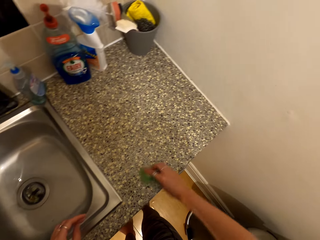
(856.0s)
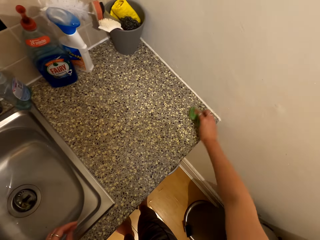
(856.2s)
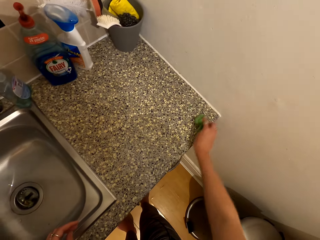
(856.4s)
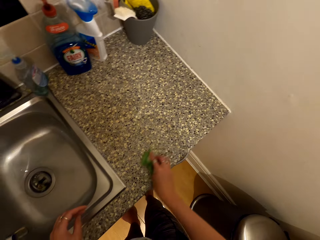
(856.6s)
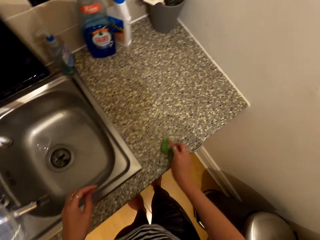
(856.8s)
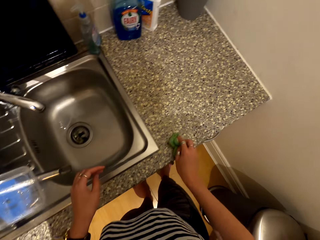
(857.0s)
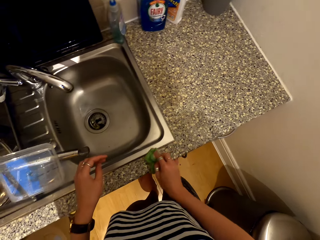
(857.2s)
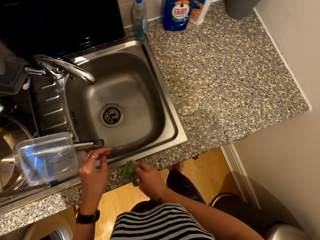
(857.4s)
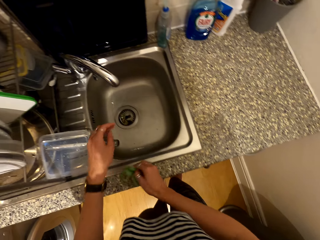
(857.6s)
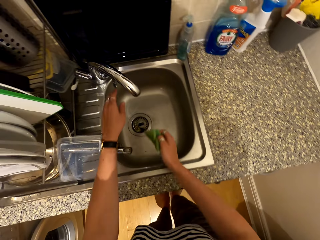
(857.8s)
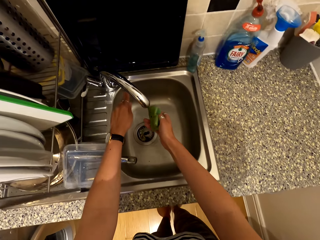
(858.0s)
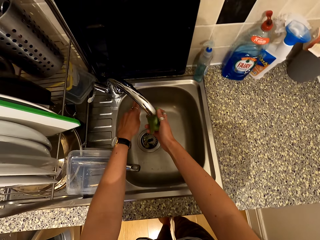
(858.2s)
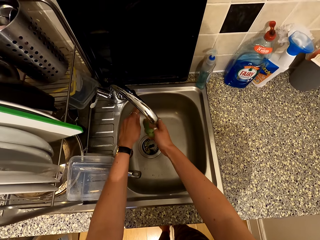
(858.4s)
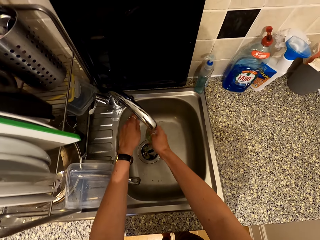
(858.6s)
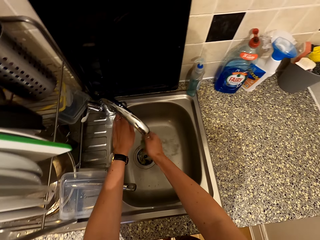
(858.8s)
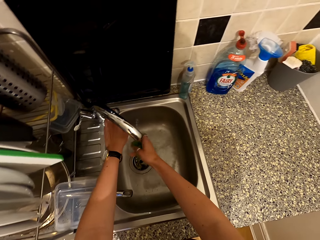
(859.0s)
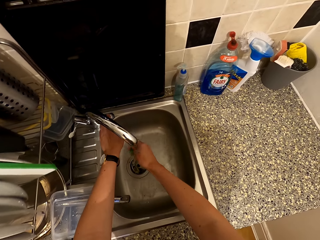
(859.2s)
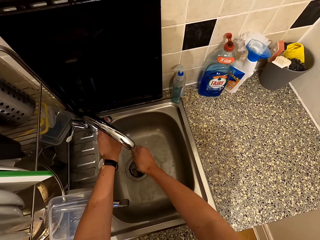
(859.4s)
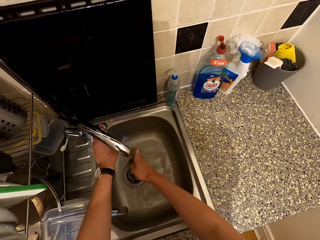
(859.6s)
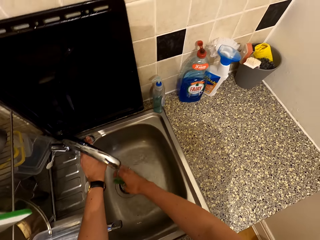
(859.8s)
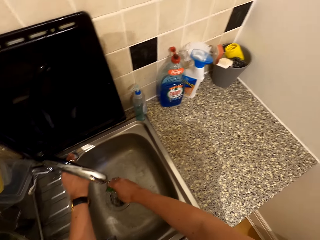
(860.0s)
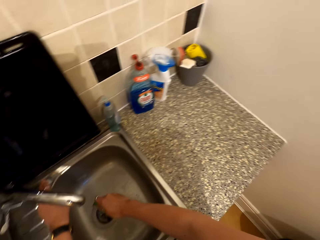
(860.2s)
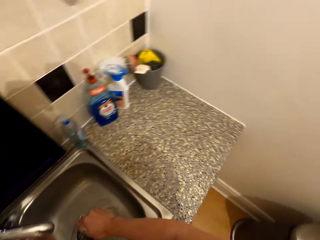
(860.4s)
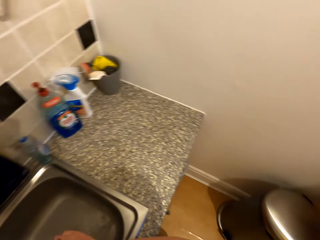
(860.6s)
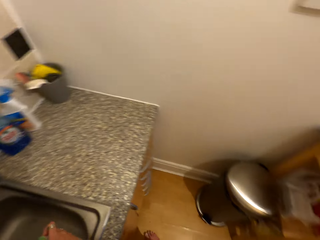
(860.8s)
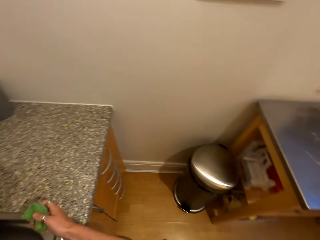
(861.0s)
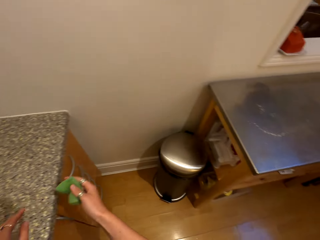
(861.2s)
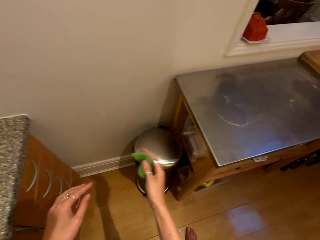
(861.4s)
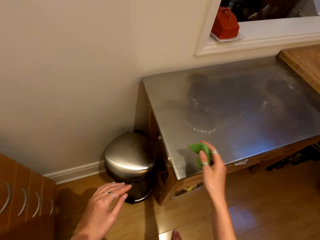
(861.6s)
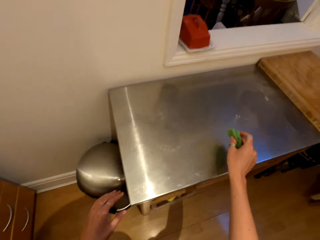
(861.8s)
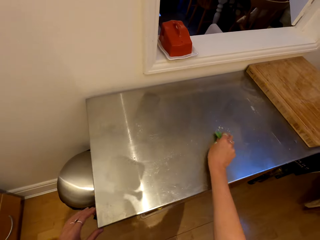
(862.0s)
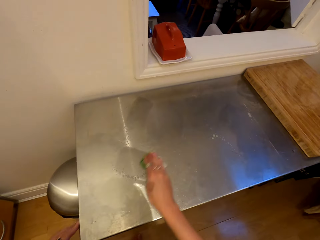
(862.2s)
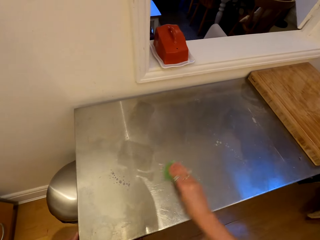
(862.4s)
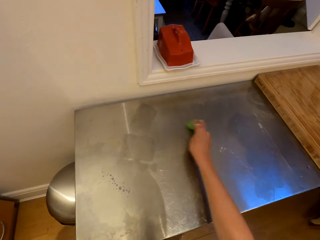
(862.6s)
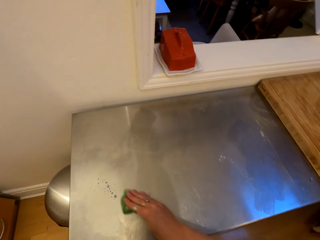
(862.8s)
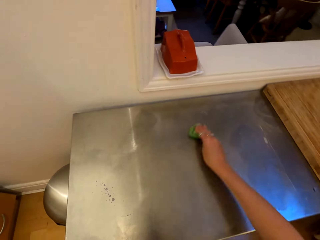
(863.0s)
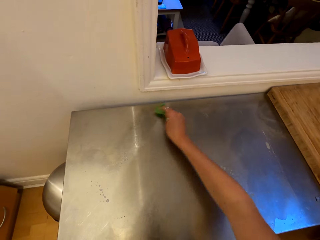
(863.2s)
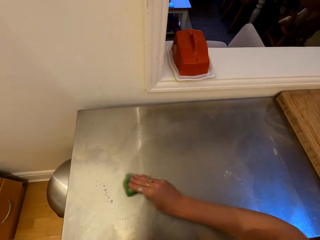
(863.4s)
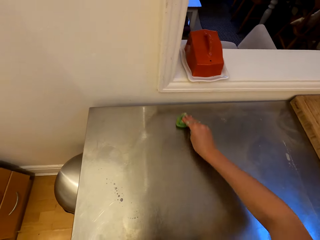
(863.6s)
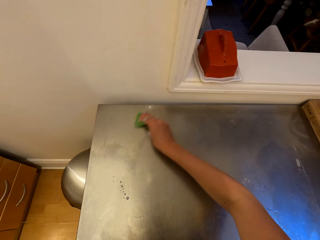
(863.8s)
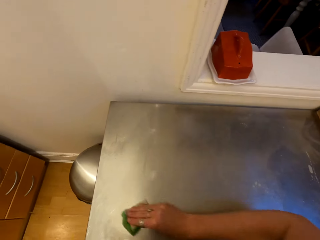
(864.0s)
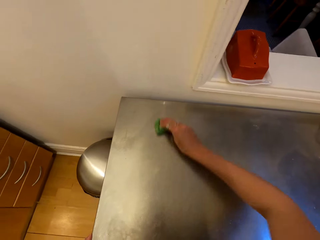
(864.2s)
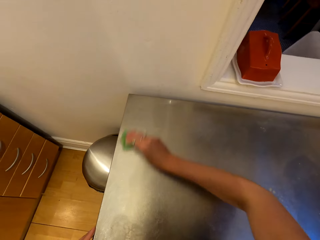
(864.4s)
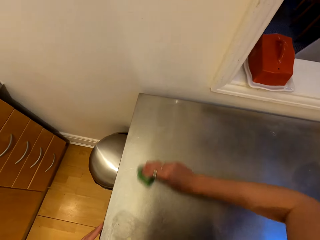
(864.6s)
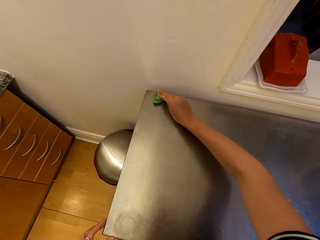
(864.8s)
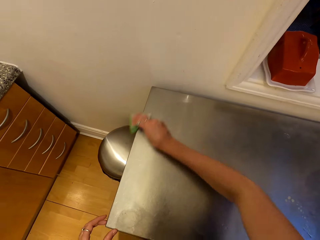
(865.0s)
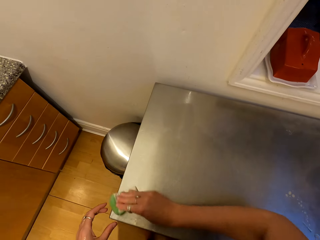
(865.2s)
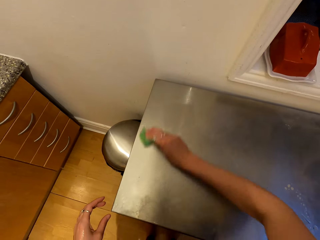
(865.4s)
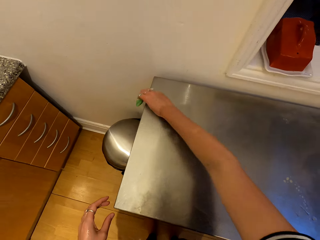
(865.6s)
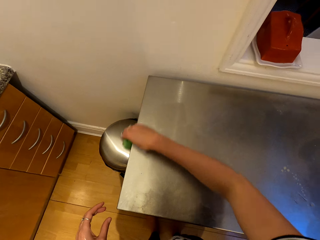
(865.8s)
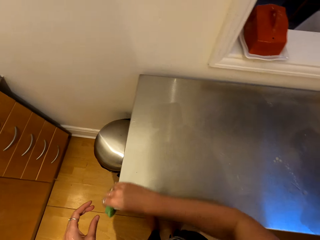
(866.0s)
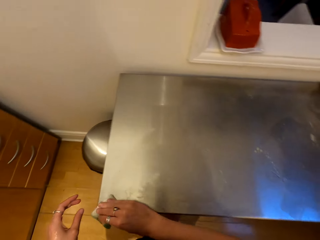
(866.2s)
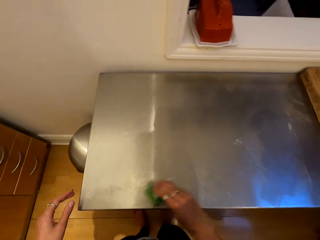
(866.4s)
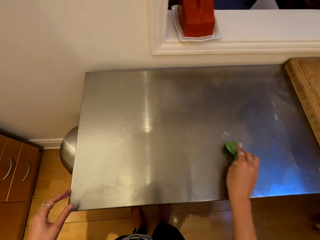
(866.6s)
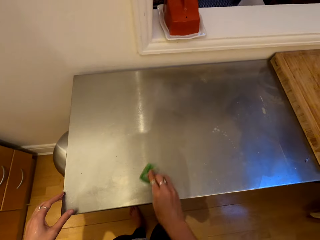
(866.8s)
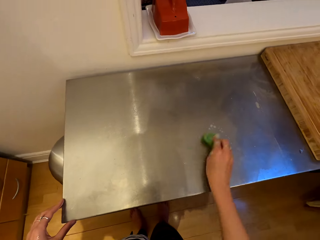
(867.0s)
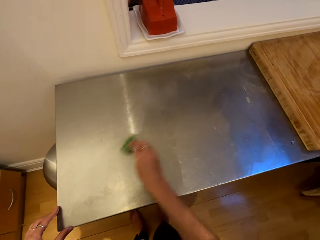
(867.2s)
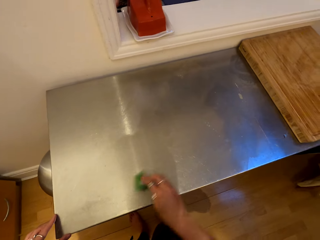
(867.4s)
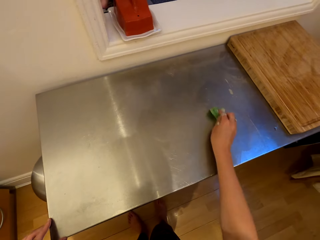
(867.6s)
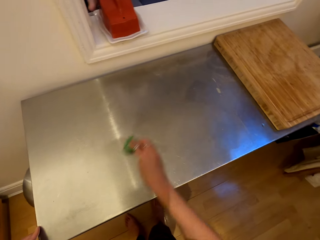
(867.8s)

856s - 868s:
The camera wearer opens a sink tap. They put water in the cleaning sponge. They rinse the cleaning sponge in the sink. They close the sink tap. They wipe a surface in the kitchen with the cleaning sponge.

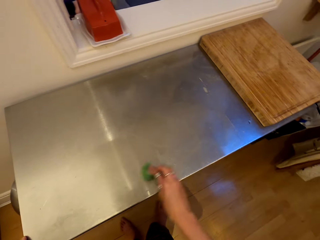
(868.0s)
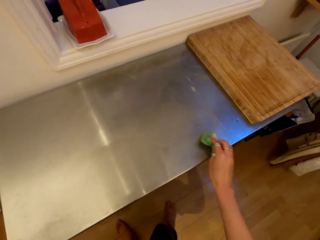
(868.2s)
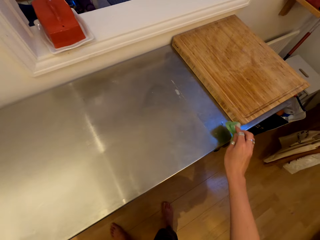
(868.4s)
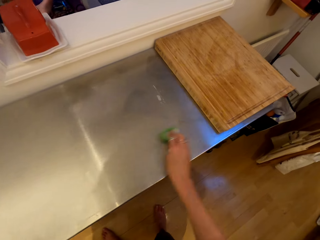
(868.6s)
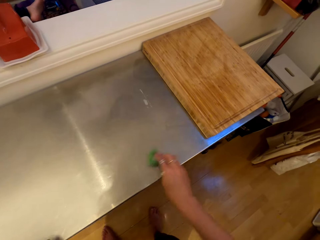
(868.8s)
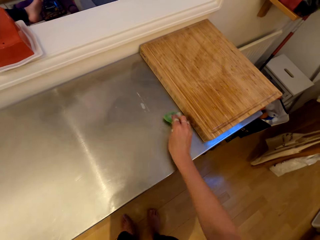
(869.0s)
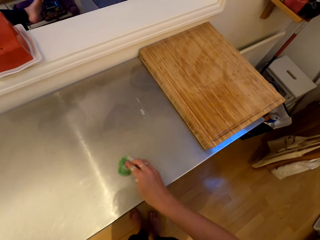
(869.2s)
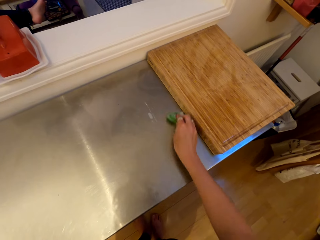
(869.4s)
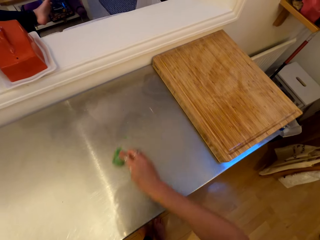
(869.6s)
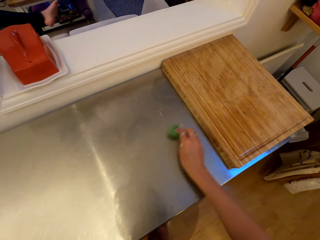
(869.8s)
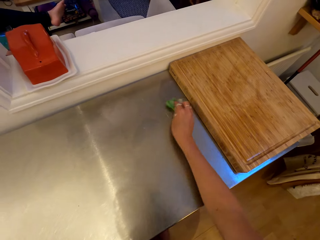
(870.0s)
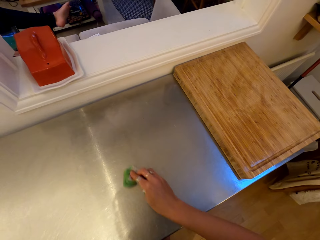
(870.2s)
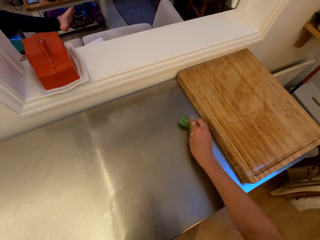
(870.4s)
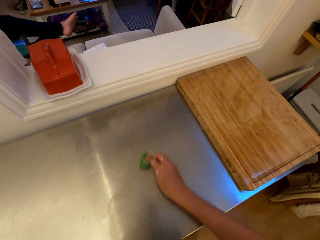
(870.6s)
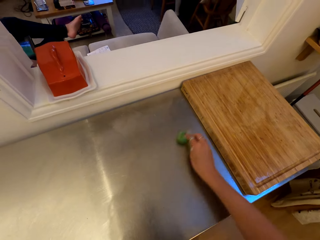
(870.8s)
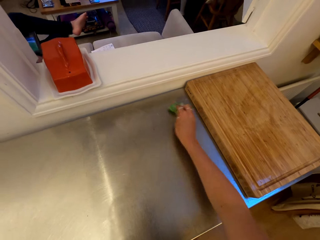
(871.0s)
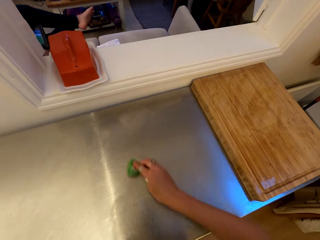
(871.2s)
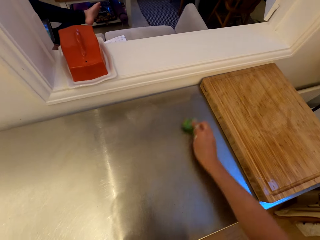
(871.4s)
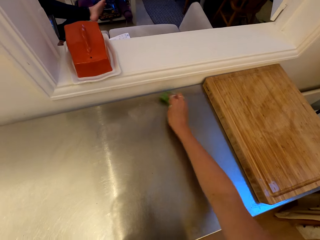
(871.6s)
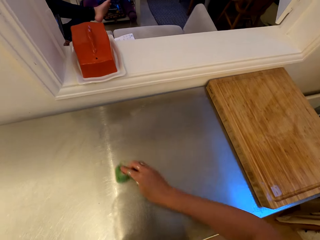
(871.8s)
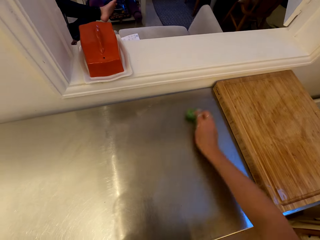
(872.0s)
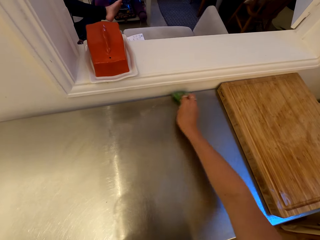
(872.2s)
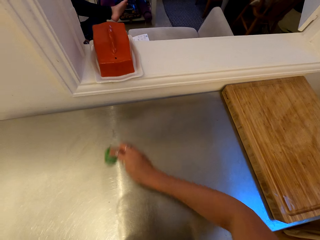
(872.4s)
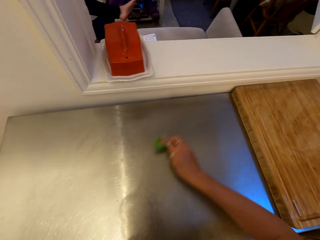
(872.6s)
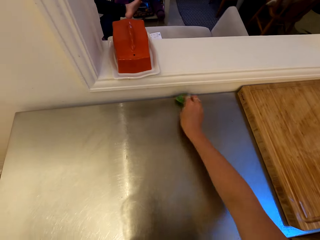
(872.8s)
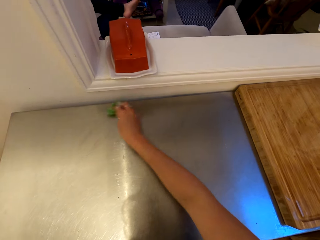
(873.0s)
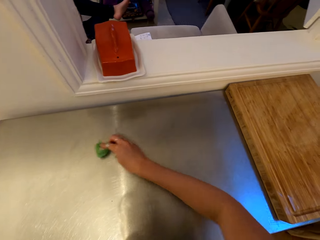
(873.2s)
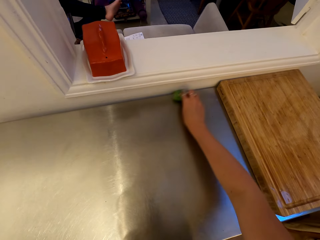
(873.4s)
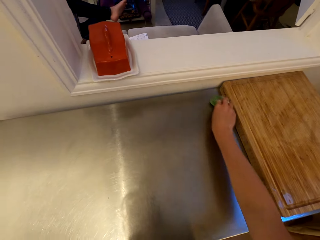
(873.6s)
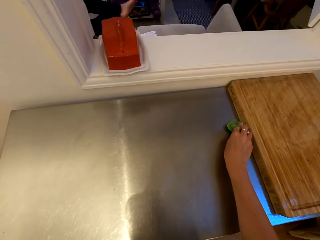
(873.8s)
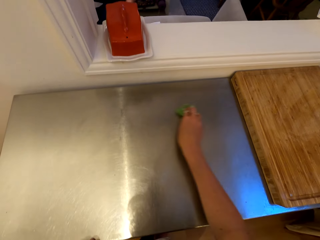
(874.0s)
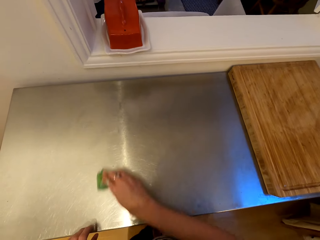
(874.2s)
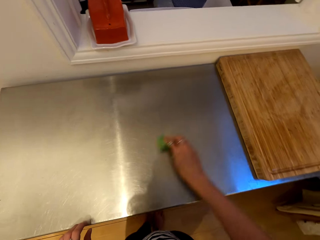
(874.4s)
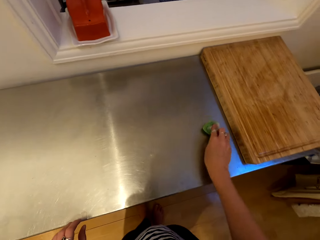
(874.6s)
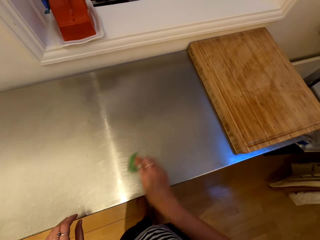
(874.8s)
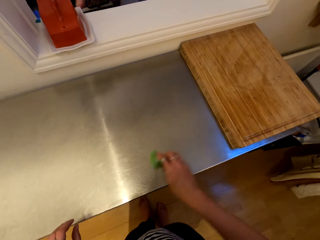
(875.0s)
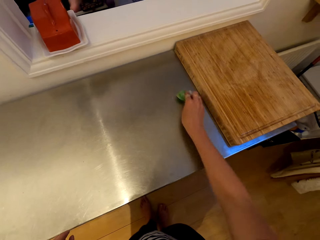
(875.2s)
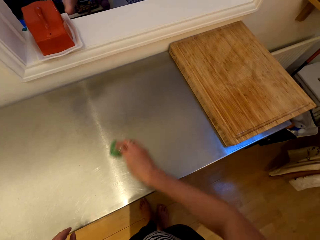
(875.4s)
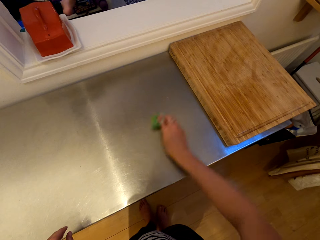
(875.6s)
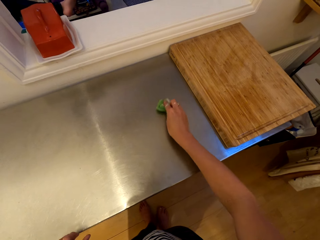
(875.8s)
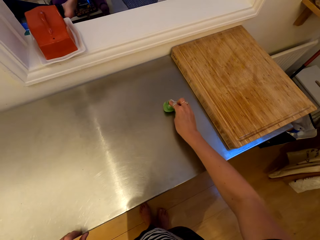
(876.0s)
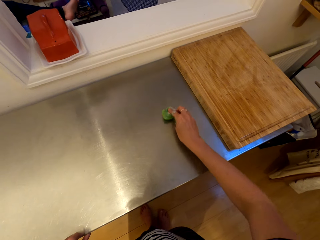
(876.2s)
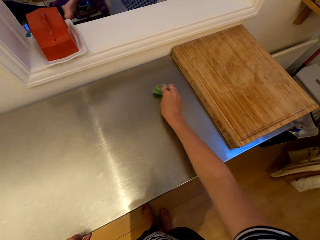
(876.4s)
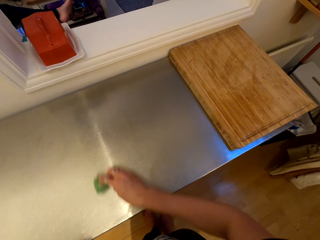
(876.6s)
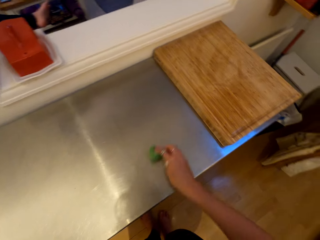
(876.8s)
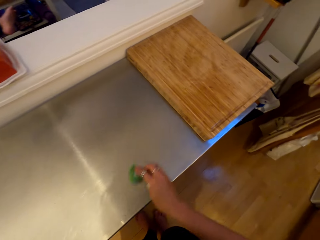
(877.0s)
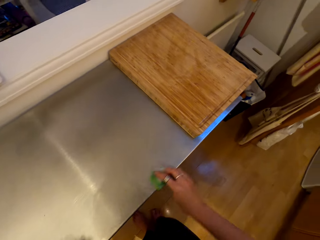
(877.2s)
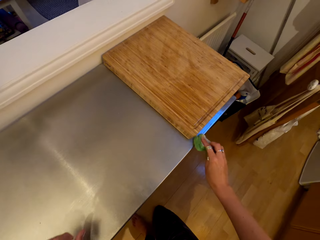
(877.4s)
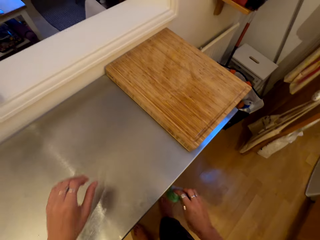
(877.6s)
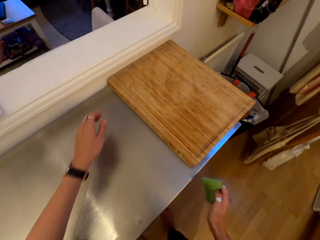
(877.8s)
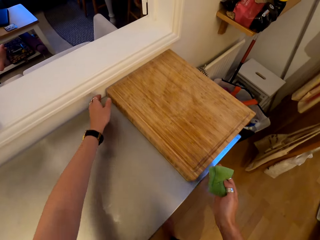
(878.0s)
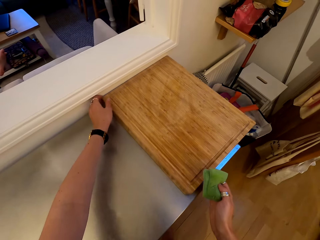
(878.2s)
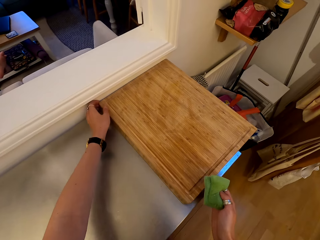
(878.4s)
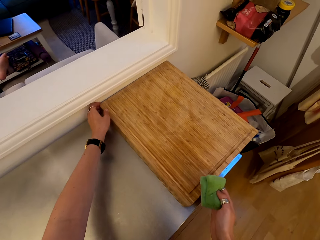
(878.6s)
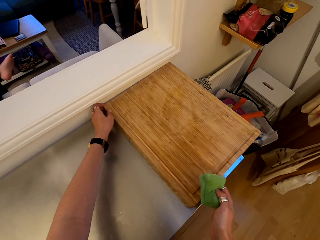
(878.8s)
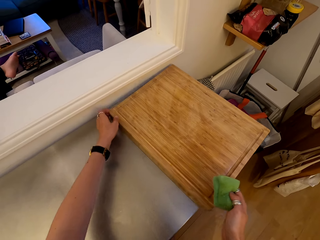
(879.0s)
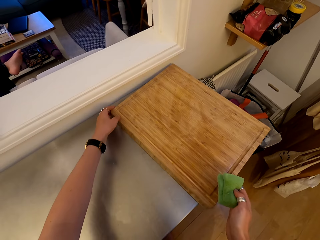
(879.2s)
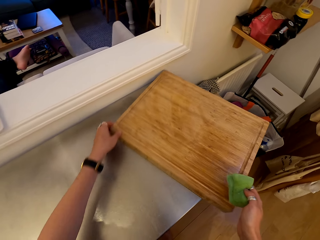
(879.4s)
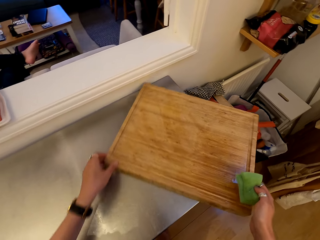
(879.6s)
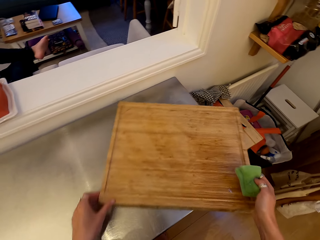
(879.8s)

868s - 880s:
The camera wearer adjusts a chopping board on a surface in the kitchen.
